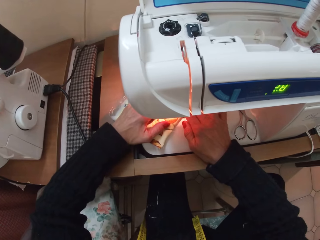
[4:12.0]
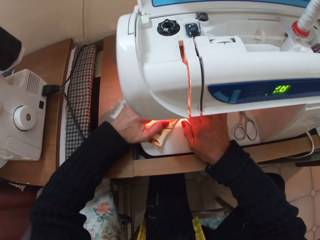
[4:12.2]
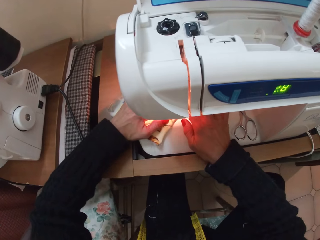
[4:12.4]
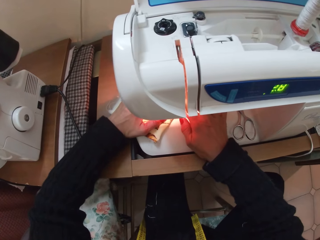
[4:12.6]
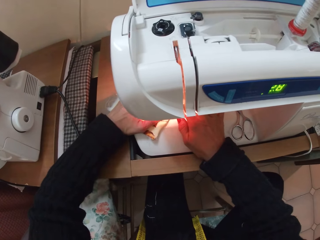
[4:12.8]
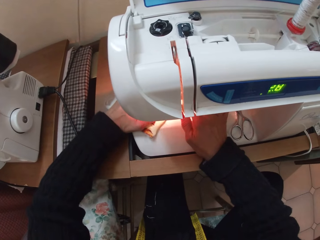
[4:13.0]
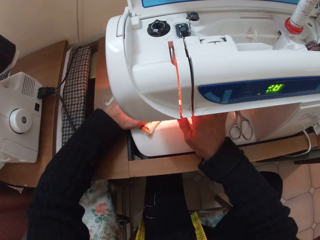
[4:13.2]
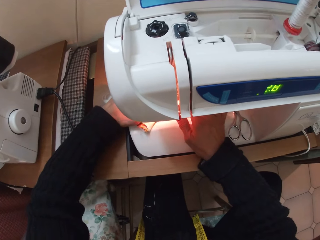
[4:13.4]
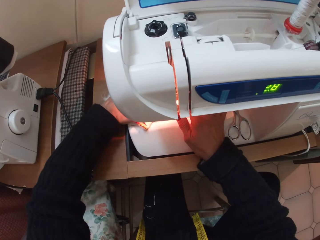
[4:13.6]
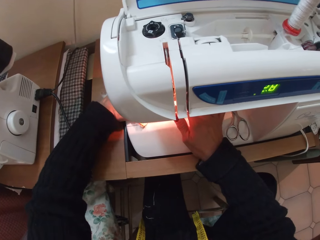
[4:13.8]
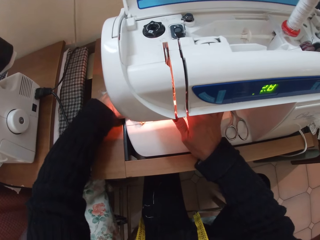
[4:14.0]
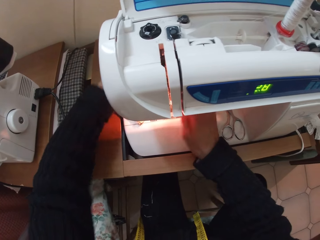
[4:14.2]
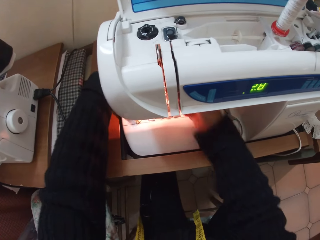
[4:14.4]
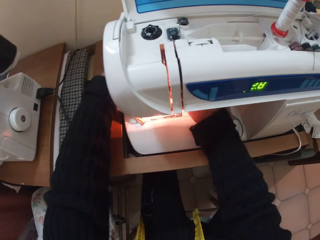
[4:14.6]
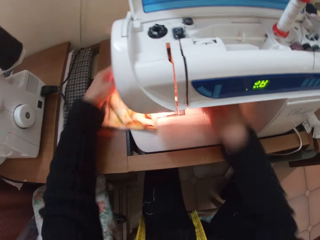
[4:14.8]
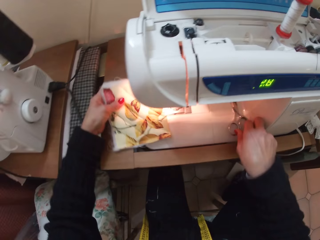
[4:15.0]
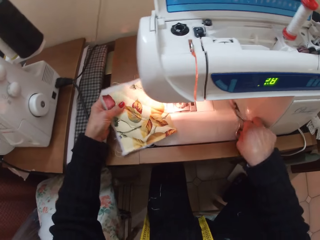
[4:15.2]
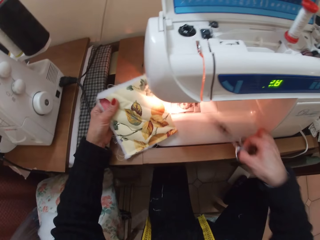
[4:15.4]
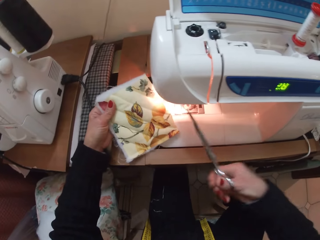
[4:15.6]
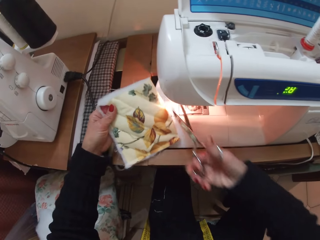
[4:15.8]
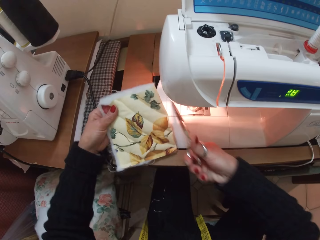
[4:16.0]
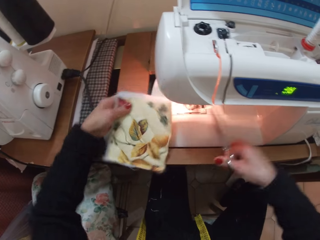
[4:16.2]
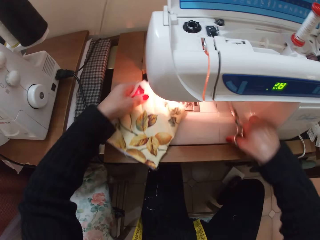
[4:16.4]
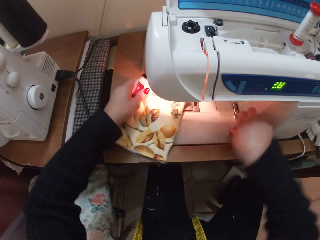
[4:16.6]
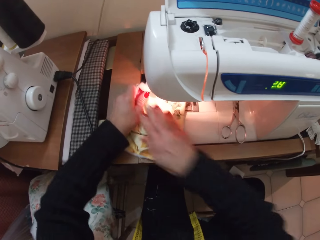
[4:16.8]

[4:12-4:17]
The camera wearer picks up the pair of scissors with her right hand. She picks up the pair of scissors again. She cuts the thread.

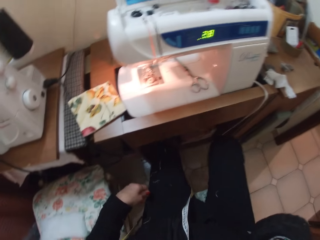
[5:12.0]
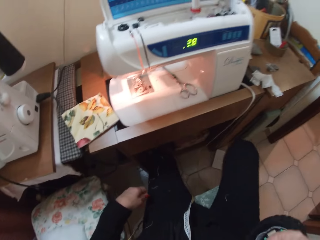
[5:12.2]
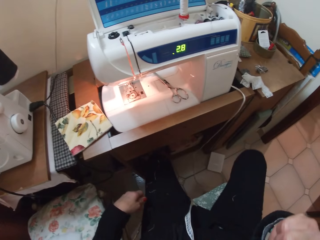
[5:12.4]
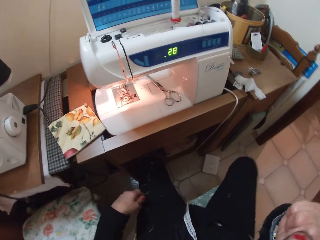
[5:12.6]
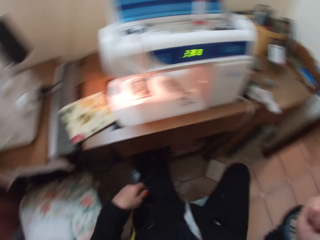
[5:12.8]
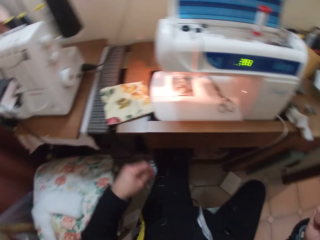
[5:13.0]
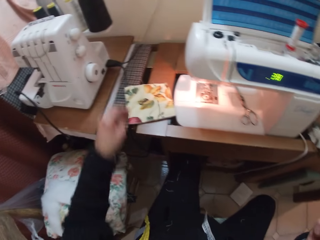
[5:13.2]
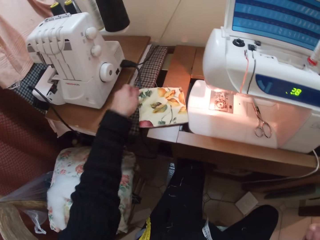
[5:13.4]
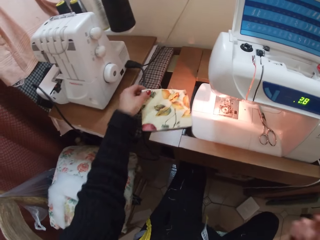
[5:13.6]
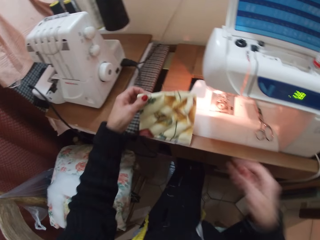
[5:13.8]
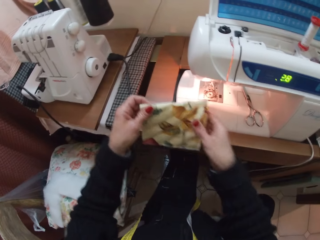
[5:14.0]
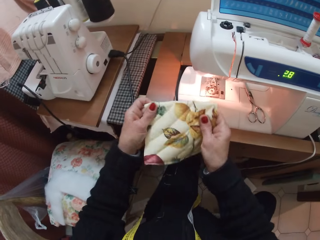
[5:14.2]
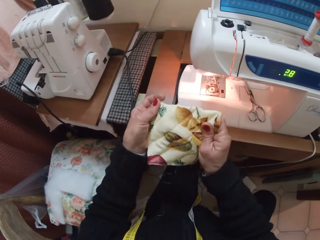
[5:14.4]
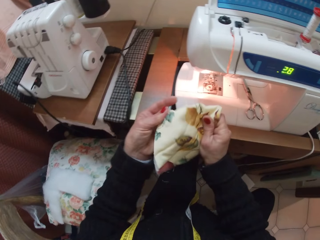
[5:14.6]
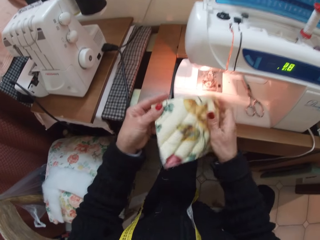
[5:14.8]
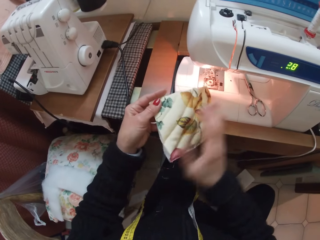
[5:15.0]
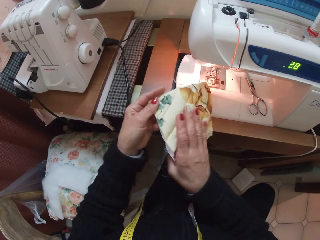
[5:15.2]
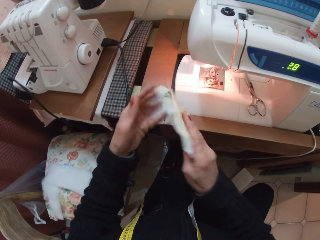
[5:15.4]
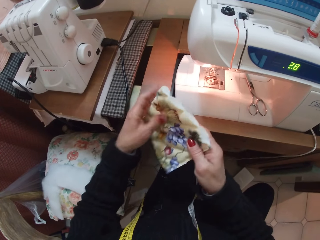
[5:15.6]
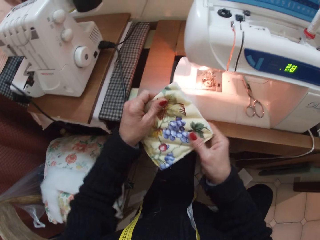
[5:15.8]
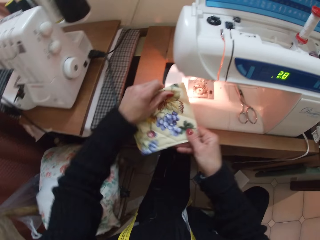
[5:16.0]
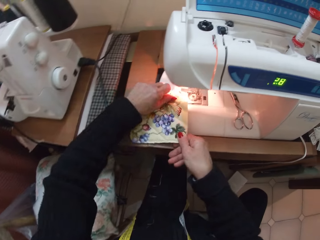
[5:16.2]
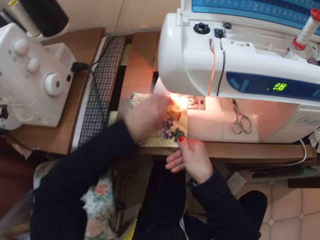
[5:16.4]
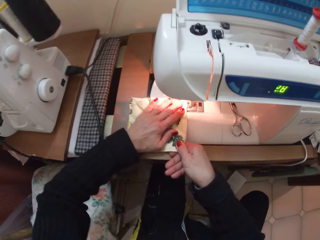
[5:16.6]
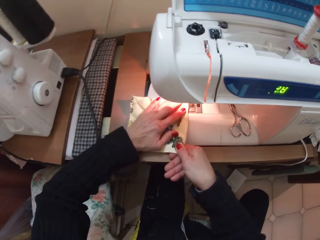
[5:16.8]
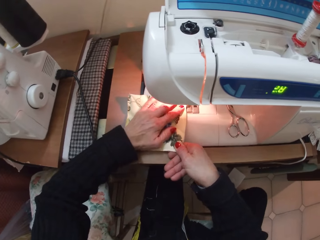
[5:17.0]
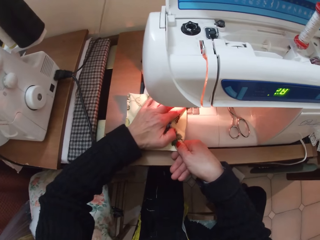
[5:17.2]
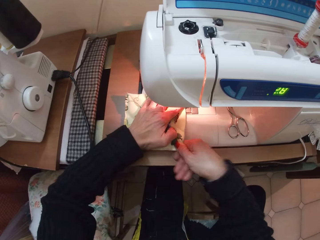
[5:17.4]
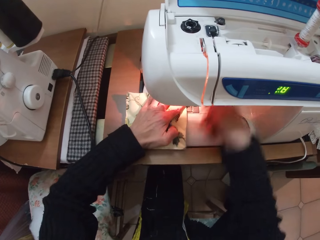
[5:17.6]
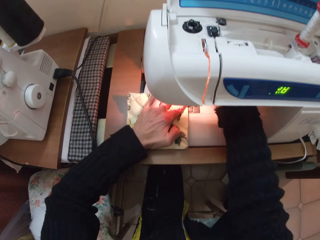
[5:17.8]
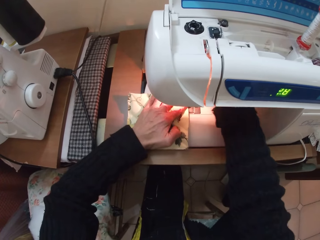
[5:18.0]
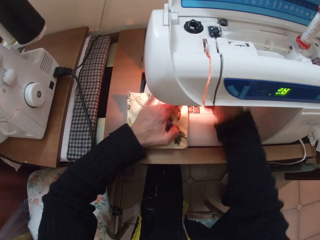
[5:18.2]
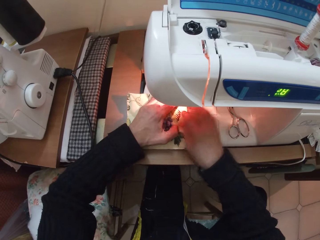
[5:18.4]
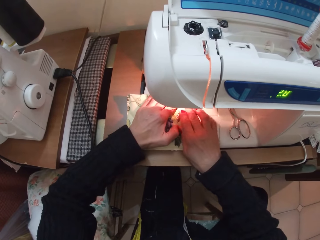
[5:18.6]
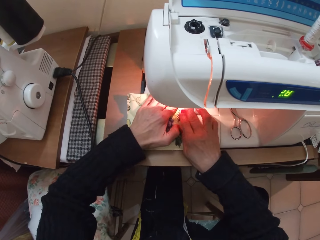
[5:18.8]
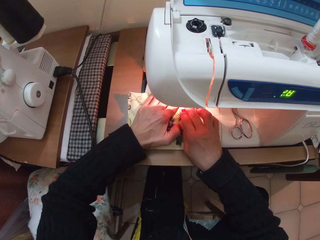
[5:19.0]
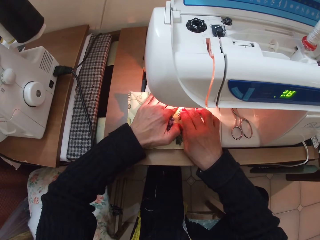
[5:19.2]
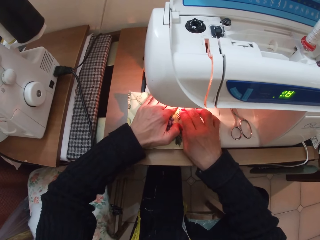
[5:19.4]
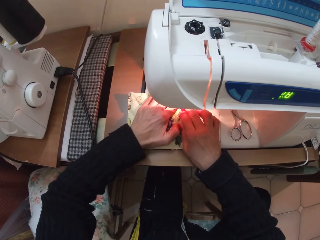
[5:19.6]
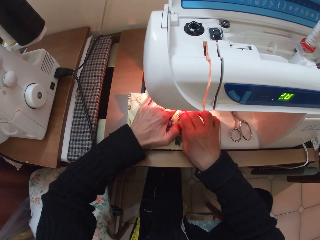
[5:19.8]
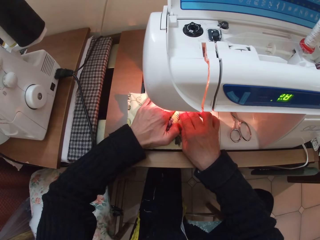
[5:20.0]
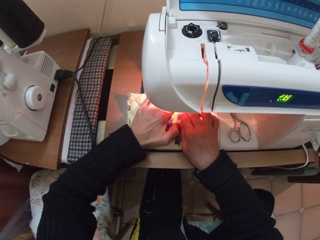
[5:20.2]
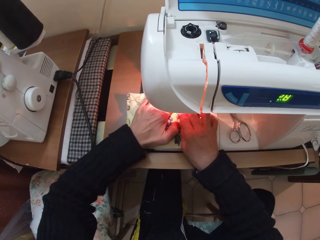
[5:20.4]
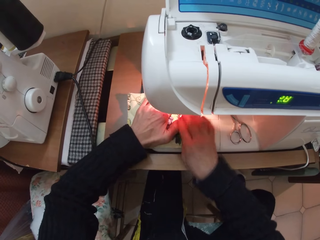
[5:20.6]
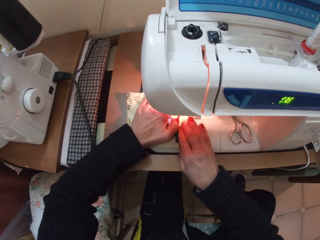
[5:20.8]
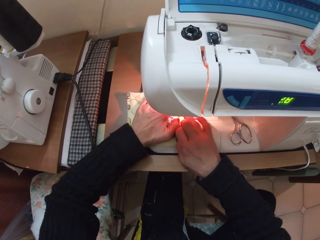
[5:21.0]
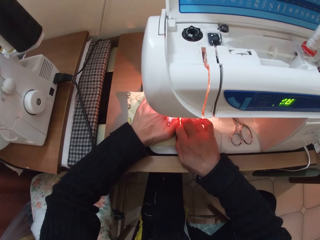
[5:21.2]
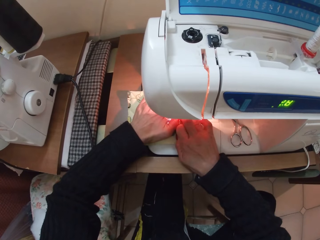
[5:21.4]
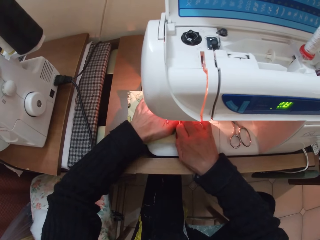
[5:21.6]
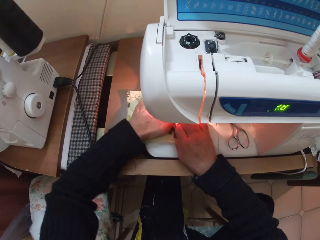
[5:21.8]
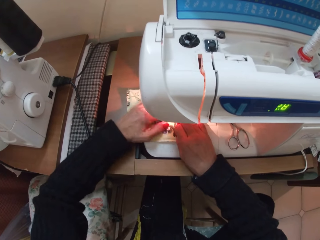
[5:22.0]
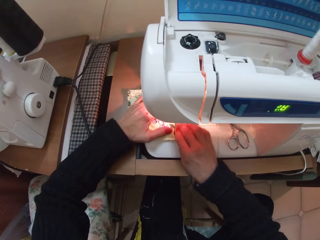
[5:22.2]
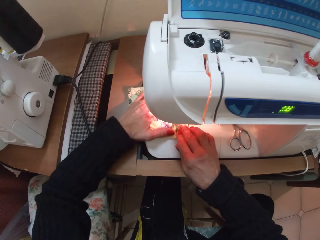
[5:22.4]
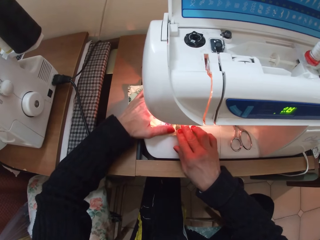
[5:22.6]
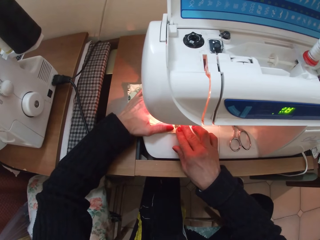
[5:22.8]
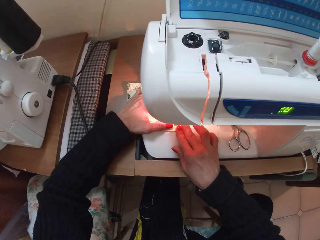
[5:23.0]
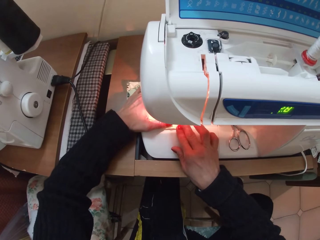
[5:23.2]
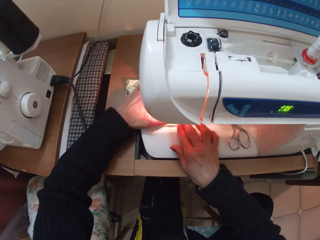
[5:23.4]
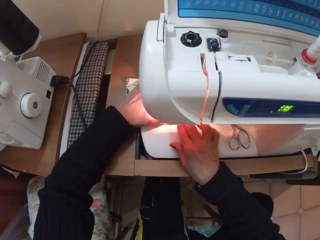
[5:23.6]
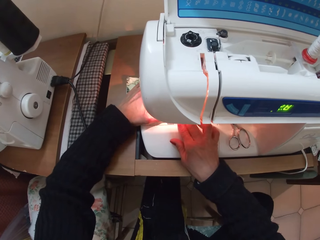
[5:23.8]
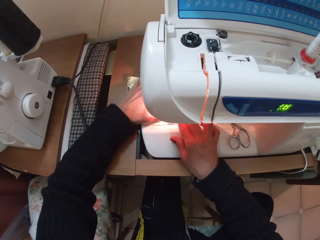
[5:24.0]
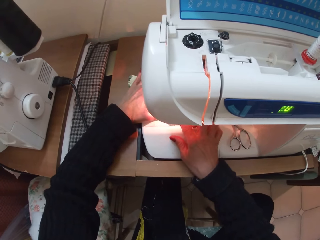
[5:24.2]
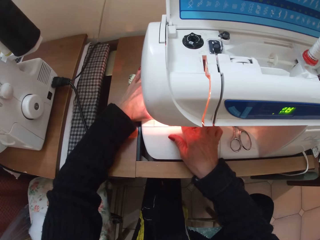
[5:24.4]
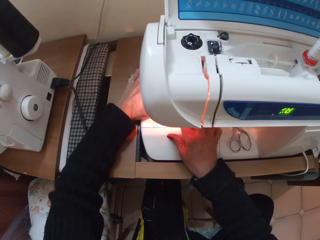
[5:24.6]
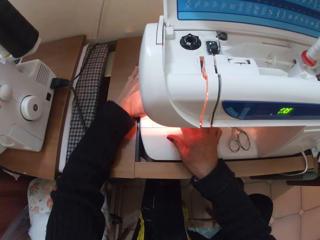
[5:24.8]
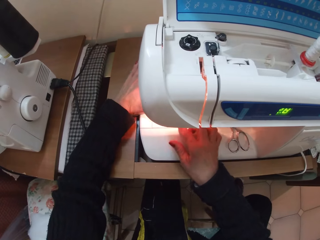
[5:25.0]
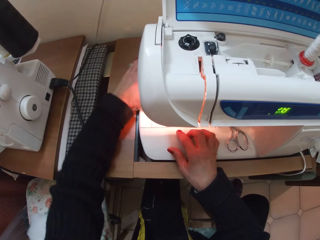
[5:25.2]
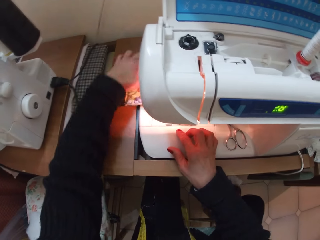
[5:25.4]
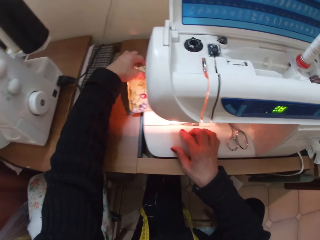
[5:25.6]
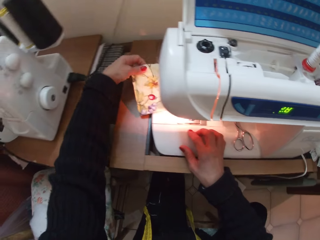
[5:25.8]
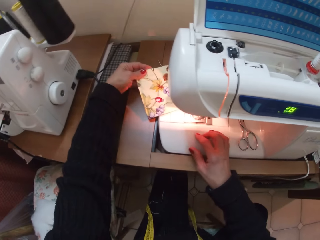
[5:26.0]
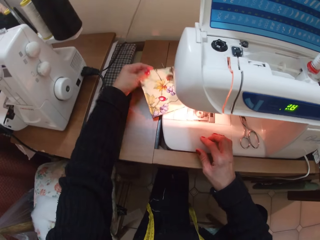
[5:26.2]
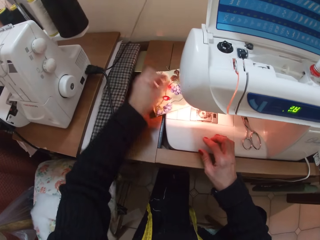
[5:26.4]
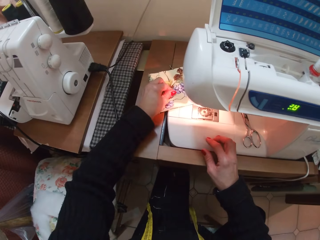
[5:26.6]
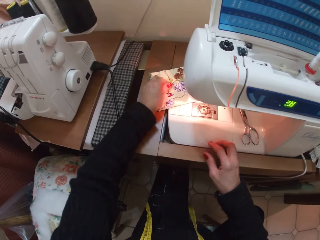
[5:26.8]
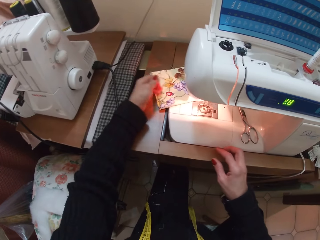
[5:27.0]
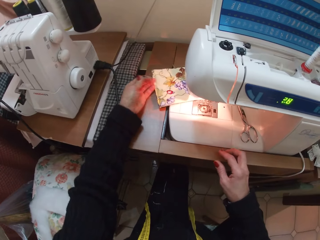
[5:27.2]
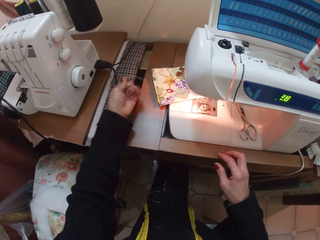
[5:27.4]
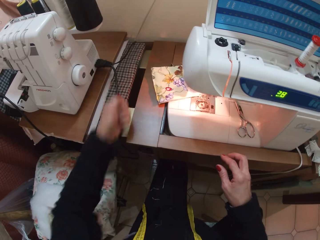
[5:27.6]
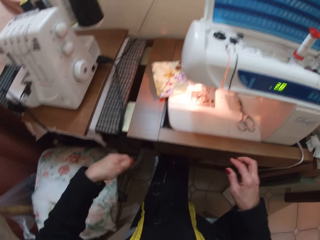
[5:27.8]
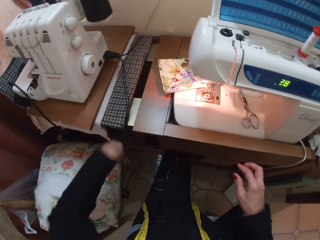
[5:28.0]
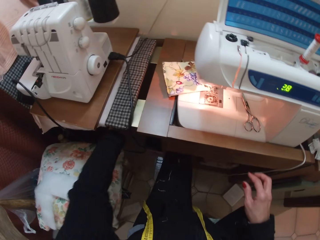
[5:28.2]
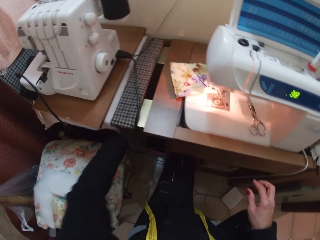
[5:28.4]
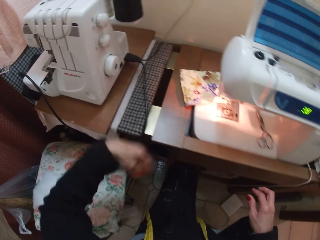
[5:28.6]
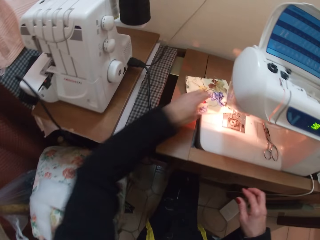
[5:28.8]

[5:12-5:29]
The camera wearer lifts her hand. She moves her right leg sideways. She picks up the piece of cloth on the table, adjusts the piece of cloth with both hands and looks at the piece of cloth. She turns the piece of cloth. She places the piece of cloth on the sewing machine. She puts her right hand into the sewing machine. She presses an object. She places her hands on the piece of cloth. She sews the piece of cloth. She lifts the piece of cloth. She takes her right hand off the sewing machine. She takes loose thread off the cloth with her left hand. She drops the thread under the worktable.
